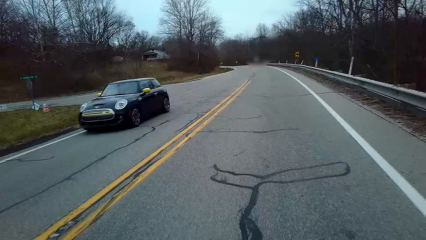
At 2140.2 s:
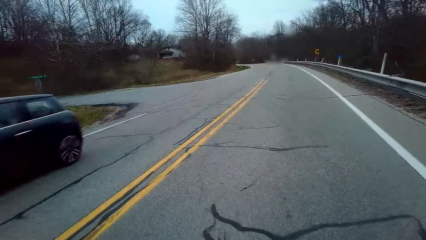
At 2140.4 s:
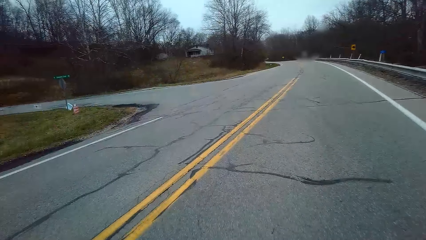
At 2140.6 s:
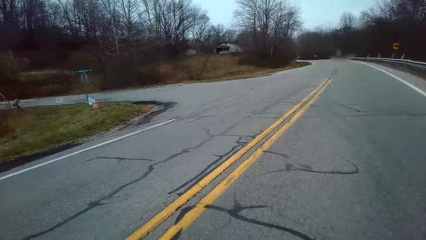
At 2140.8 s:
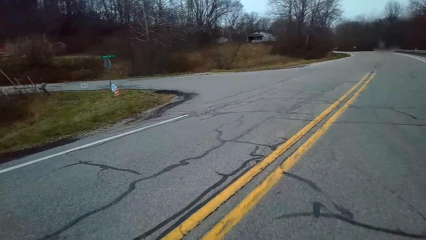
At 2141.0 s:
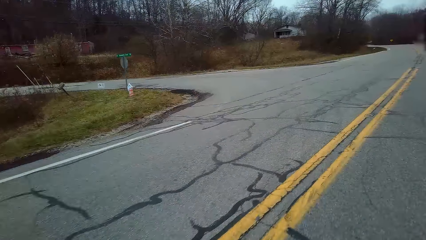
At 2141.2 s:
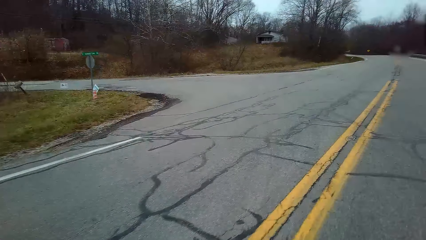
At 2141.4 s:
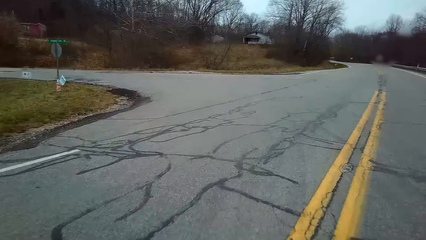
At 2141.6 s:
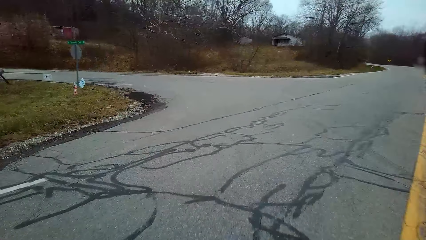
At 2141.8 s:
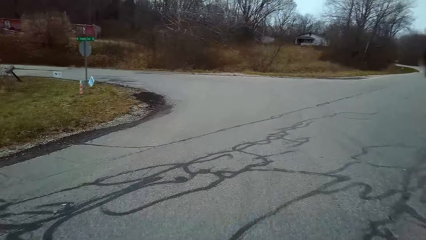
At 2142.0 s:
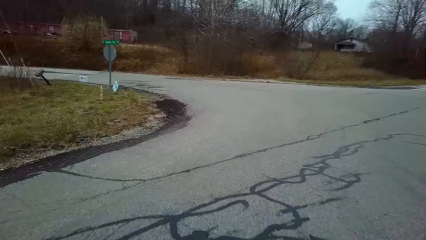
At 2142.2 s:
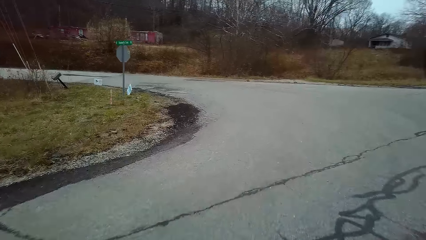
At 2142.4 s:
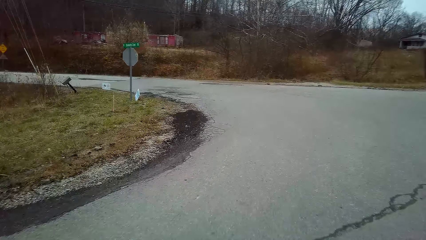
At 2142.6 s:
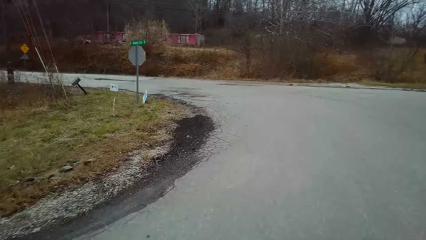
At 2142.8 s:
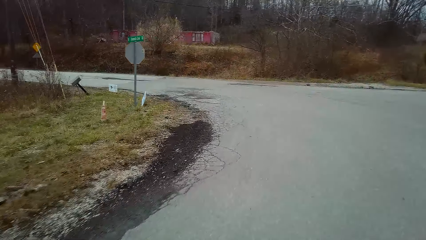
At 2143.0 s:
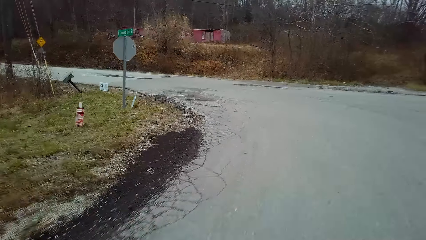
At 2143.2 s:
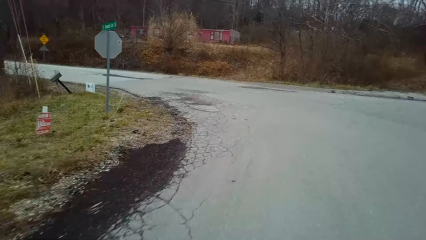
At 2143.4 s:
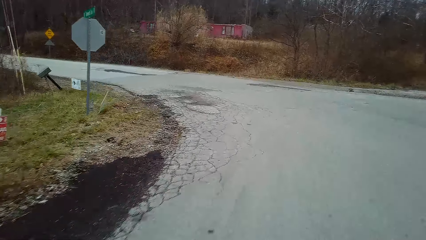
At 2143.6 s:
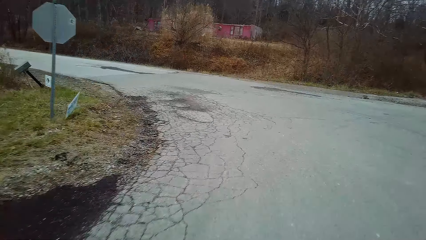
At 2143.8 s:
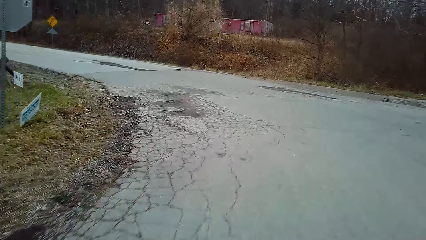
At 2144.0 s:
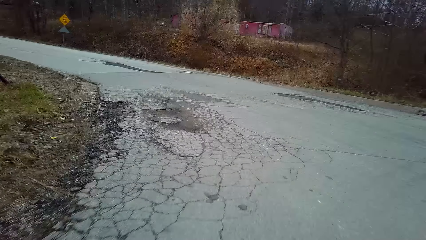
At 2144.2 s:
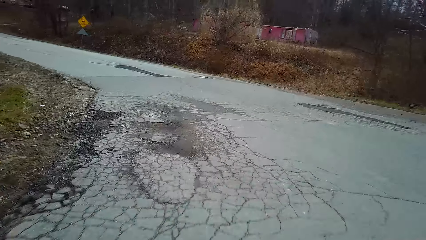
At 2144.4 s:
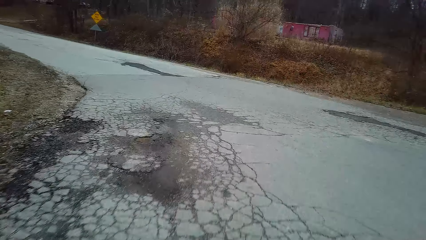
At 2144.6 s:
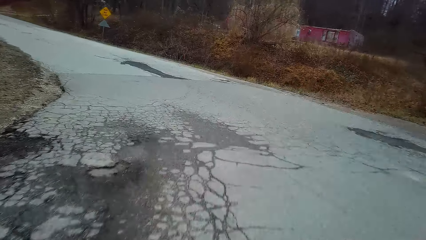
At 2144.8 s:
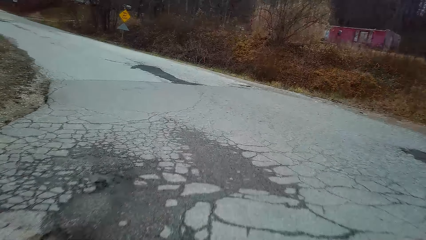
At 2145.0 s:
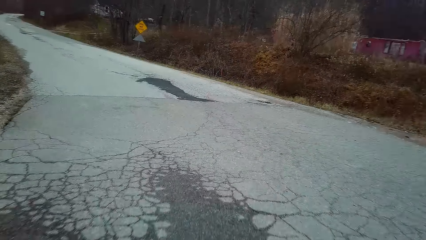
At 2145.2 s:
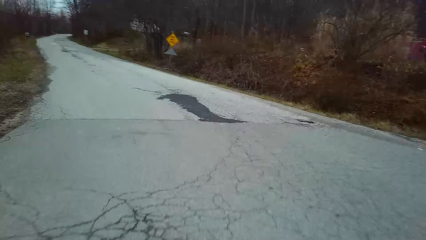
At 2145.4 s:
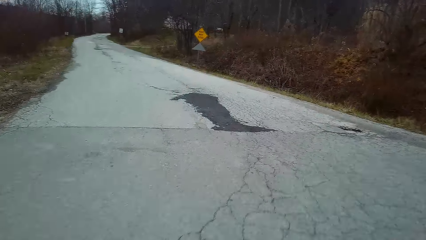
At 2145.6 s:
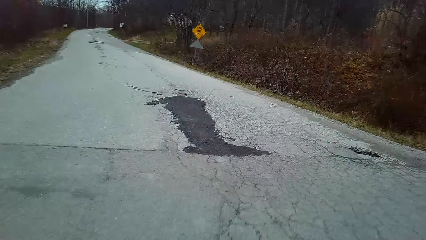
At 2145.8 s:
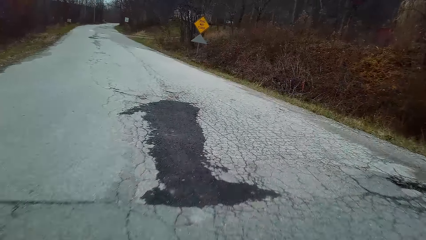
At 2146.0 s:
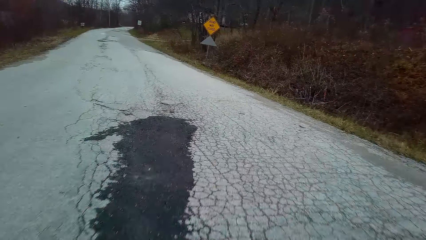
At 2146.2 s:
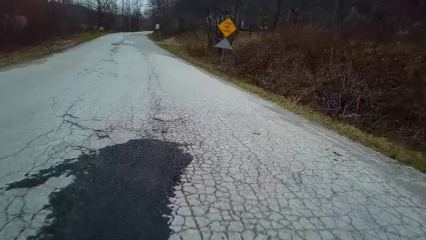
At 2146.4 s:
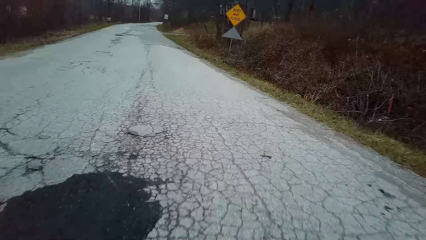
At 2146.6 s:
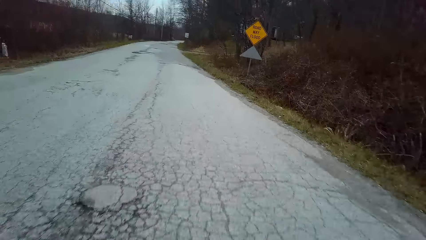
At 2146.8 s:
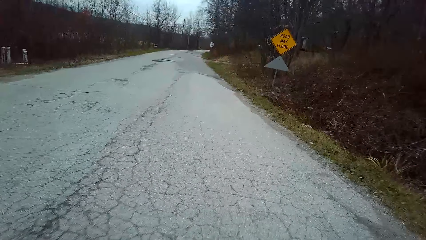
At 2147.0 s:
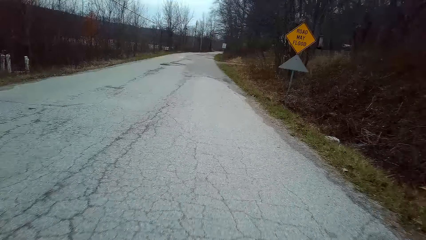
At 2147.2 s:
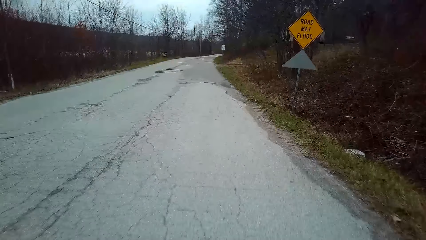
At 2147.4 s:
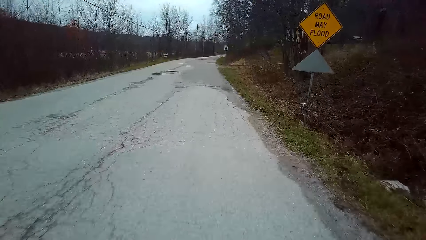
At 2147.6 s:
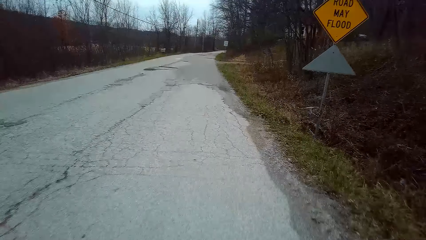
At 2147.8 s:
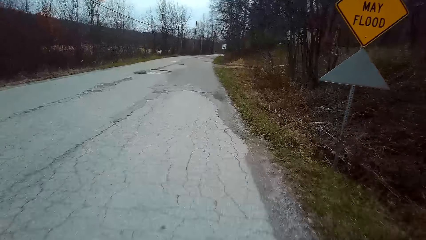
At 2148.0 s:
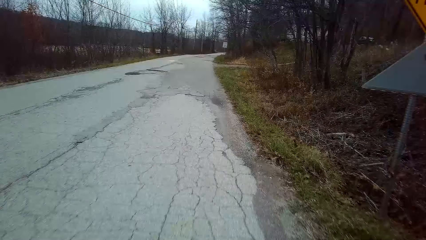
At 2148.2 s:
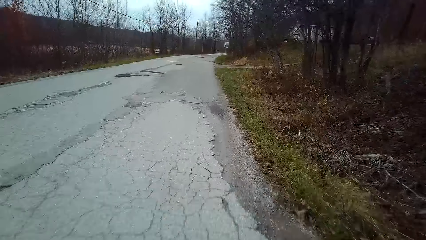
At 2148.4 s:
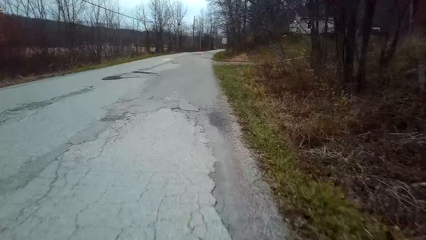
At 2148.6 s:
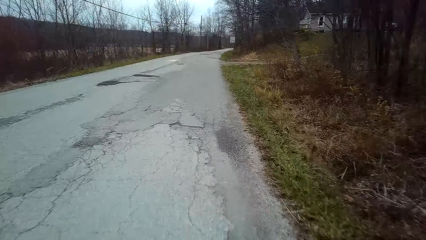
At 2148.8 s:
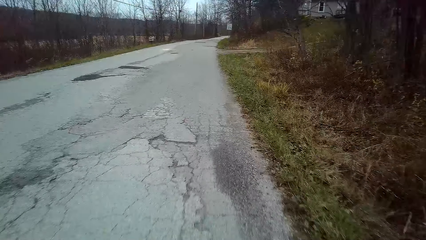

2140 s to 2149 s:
The camera wearer rides a bicycle in a forest road.

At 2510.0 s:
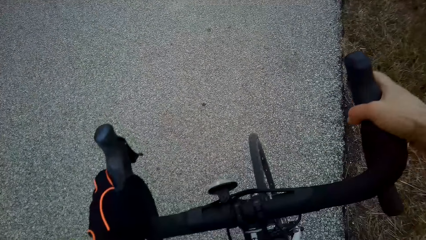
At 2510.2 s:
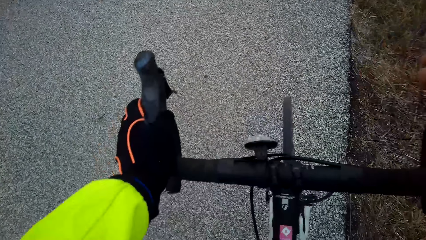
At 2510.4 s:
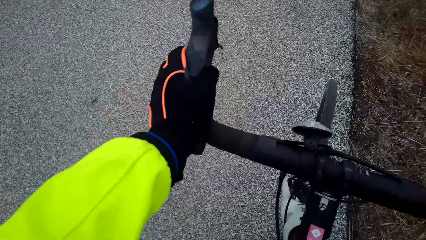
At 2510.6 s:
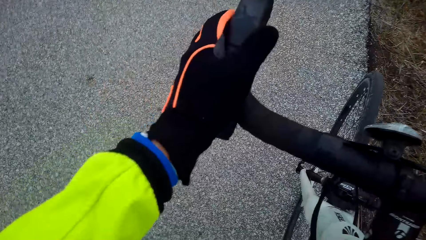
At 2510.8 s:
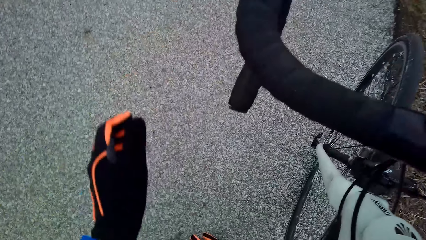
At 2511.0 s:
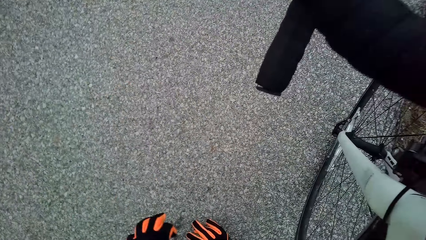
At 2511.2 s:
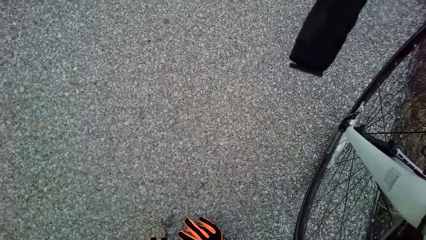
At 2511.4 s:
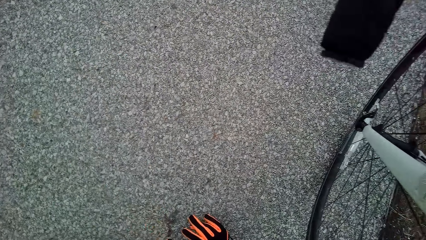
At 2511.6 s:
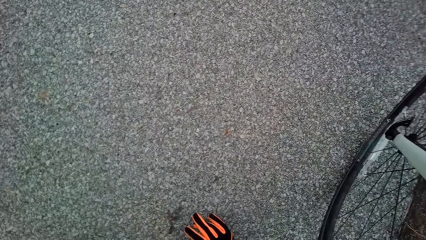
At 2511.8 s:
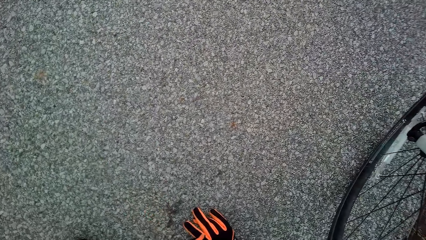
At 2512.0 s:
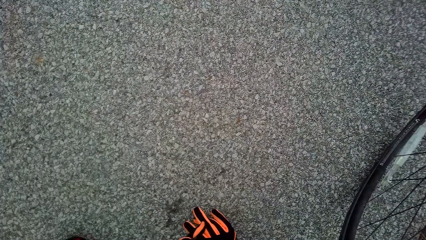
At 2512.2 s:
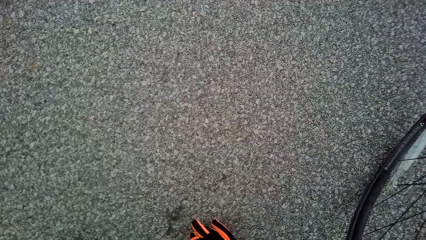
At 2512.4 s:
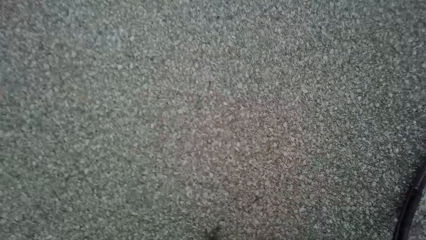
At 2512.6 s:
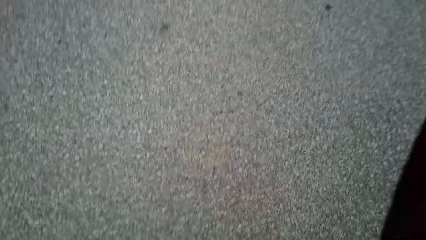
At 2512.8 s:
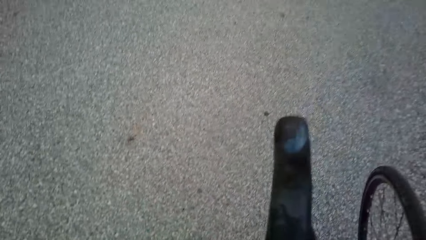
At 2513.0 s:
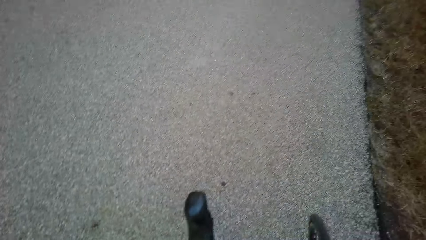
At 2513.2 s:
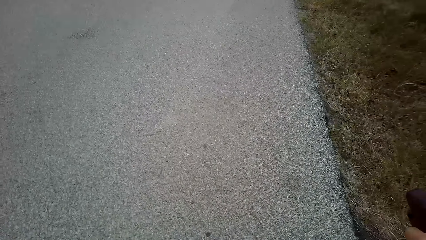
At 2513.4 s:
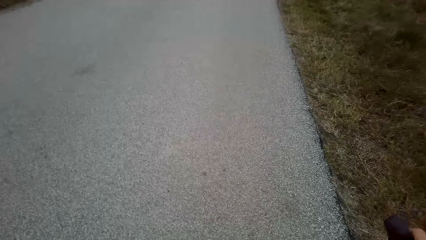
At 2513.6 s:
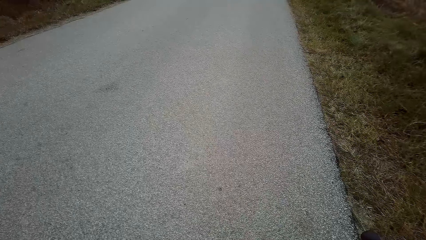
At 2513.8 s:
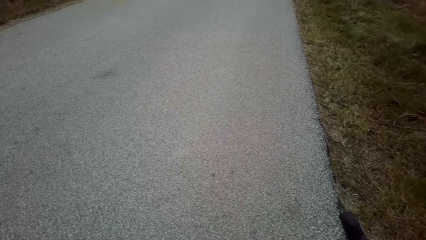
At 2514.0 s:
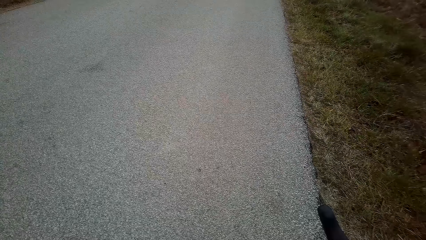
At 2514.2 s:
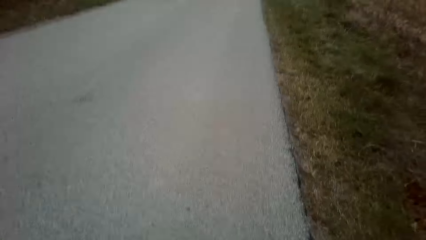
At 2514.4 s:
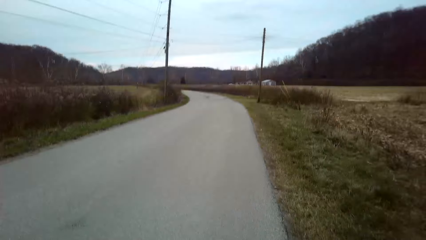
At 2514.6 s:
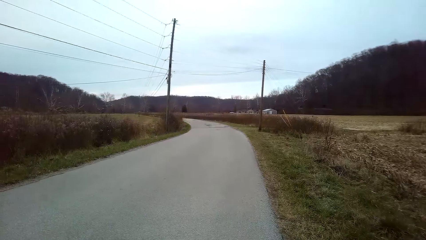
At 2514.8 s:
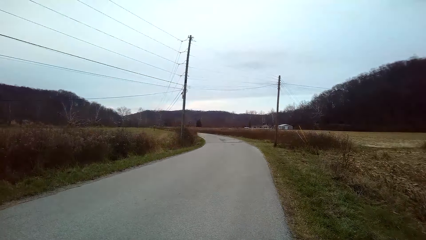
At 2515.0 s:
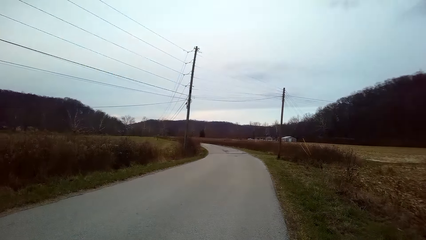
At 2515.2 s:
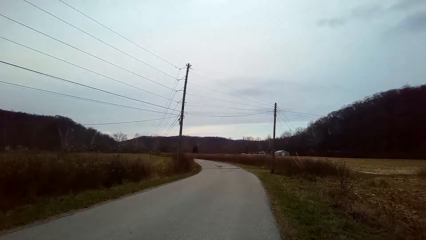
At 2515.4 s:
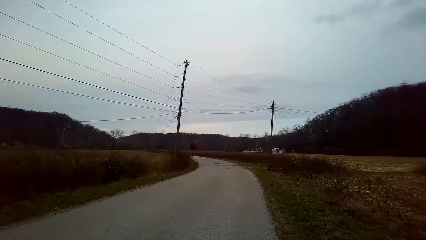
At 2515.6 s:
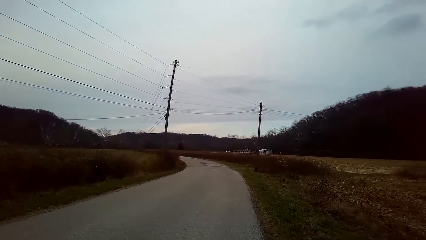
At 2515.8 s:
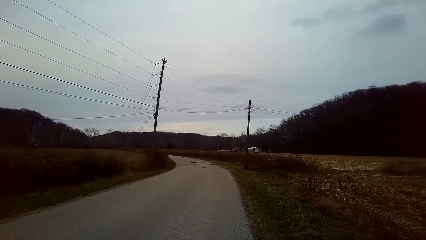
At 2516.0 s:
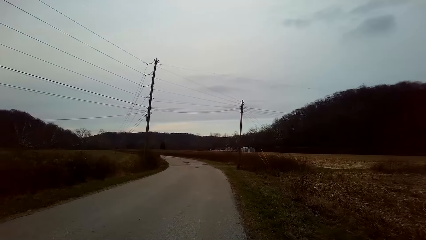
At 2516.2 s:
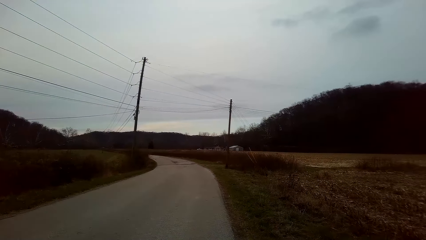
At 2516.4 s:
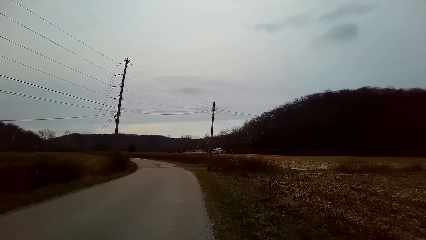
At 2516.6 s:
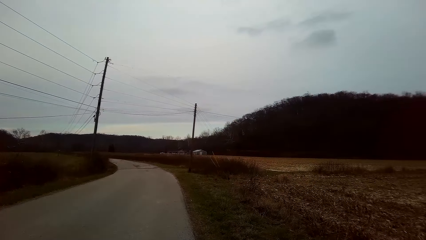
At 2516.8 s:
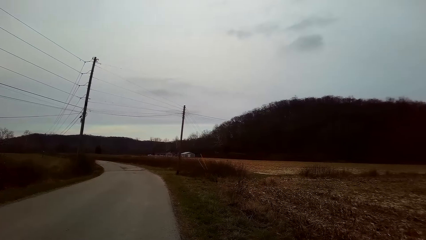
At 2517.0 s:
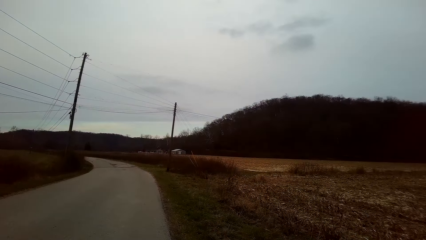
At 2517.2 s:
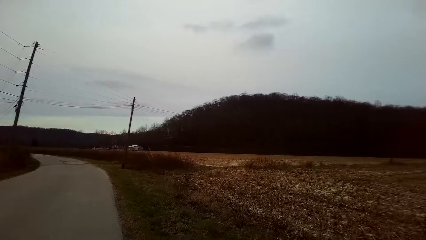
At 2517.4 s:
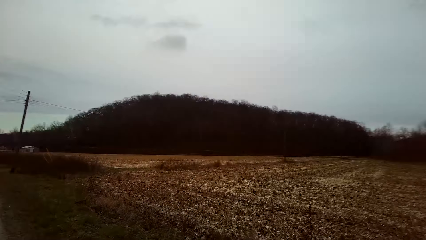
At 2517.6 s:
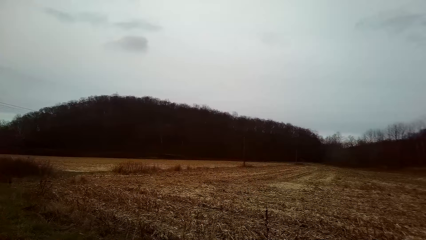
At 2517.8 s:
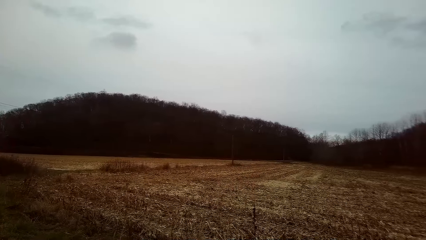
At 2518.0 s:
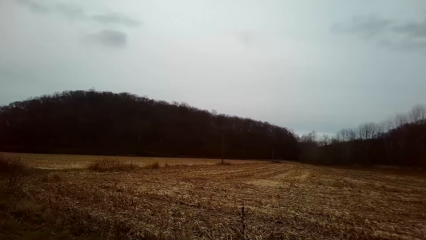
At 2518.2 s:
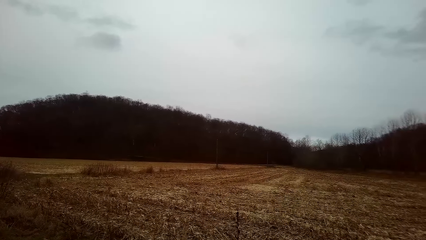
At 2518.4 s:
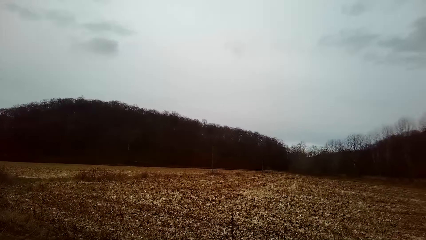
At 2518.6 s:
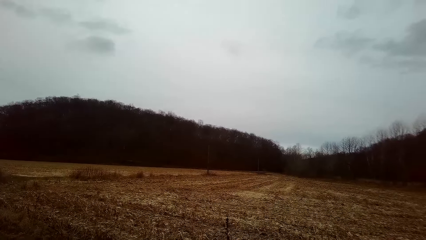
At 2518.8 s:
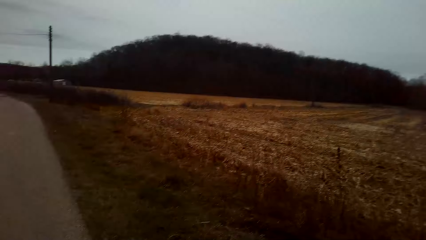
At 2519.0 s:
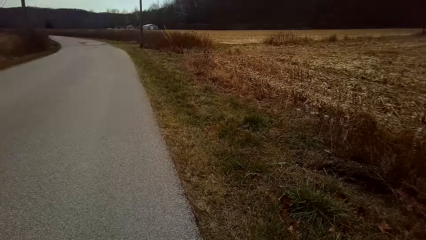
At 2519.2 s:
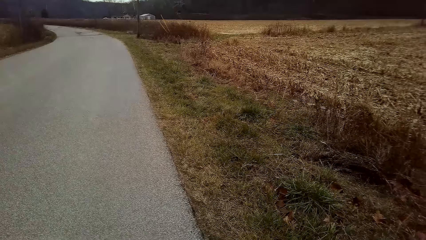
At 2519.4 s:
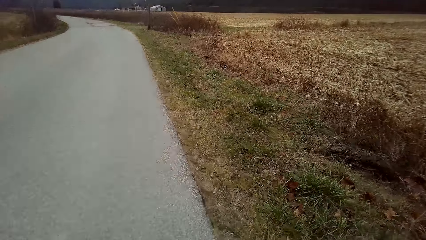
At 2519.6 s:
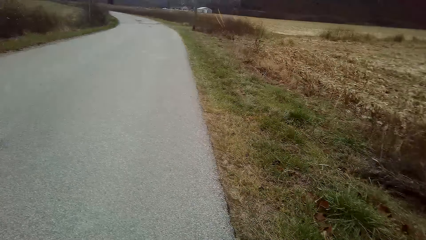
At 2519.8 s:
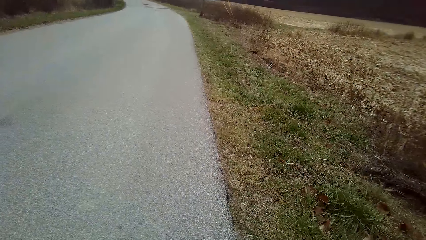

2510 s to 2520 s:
The camera wearer picks up the glove.
